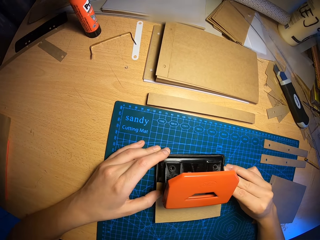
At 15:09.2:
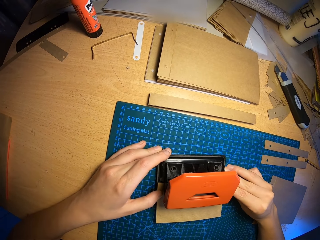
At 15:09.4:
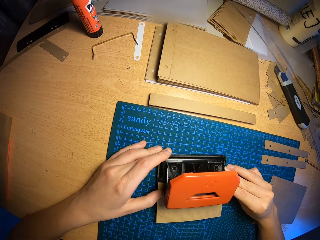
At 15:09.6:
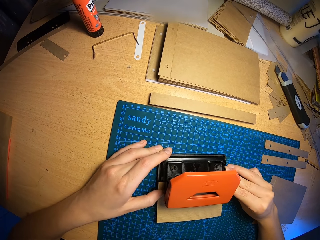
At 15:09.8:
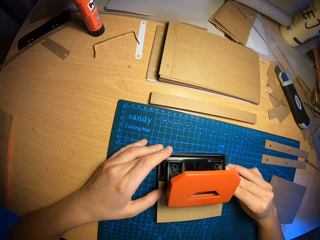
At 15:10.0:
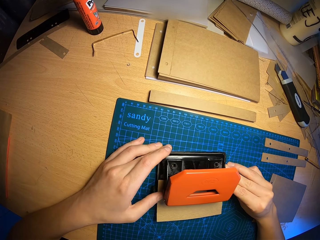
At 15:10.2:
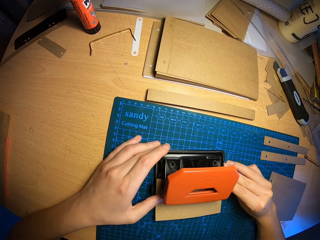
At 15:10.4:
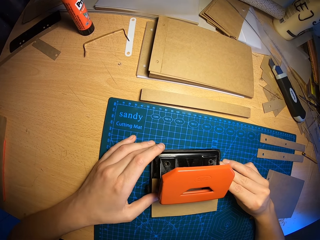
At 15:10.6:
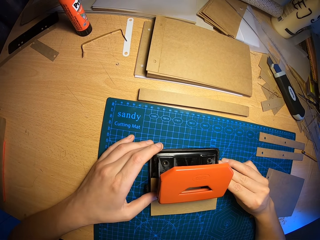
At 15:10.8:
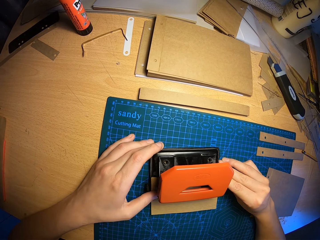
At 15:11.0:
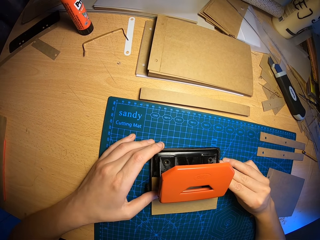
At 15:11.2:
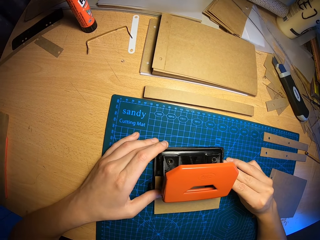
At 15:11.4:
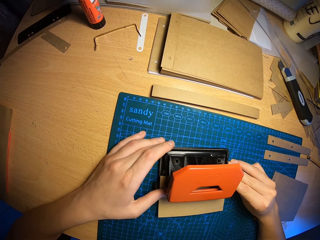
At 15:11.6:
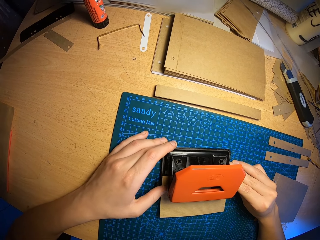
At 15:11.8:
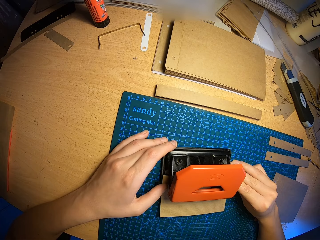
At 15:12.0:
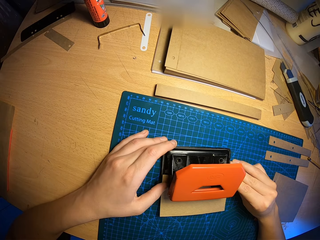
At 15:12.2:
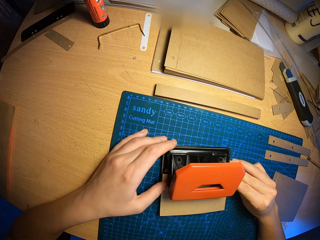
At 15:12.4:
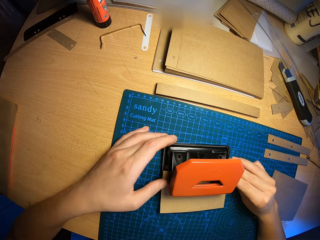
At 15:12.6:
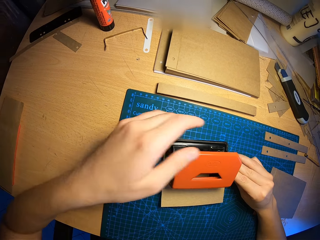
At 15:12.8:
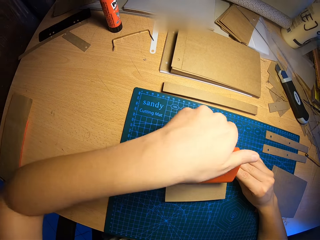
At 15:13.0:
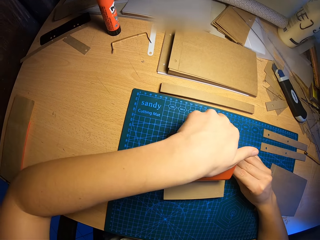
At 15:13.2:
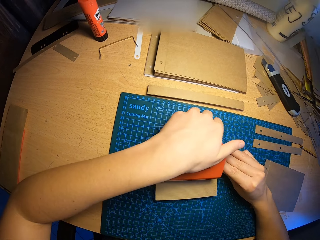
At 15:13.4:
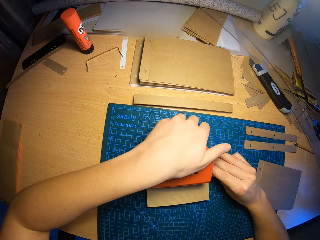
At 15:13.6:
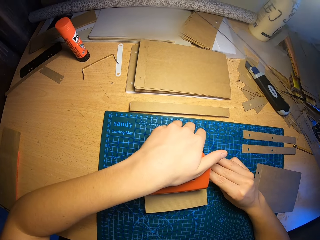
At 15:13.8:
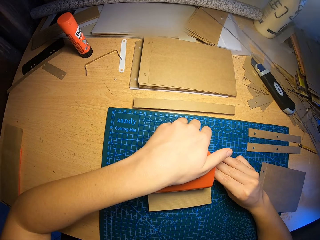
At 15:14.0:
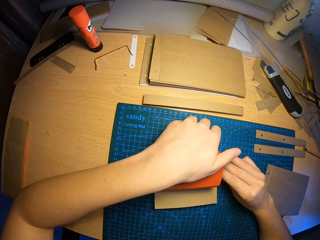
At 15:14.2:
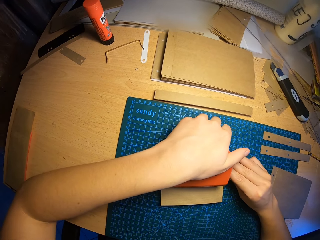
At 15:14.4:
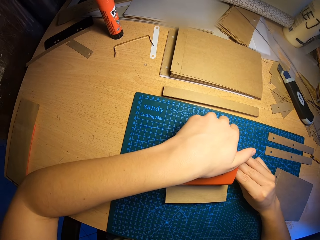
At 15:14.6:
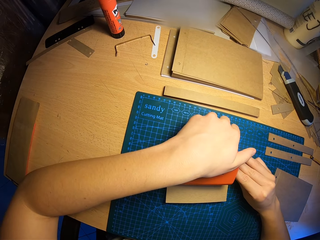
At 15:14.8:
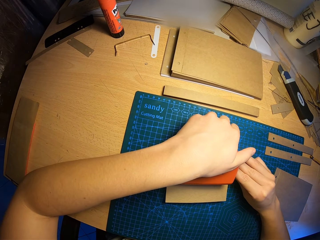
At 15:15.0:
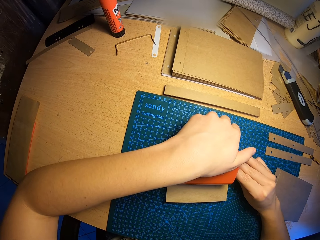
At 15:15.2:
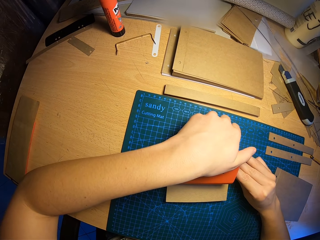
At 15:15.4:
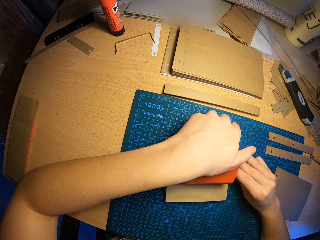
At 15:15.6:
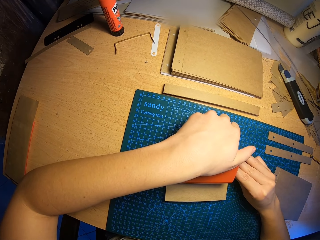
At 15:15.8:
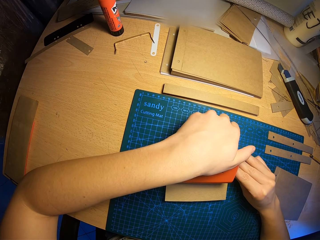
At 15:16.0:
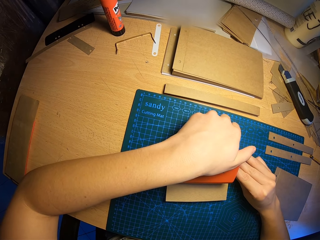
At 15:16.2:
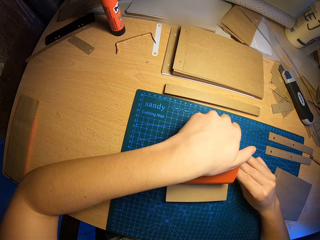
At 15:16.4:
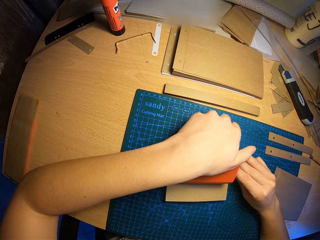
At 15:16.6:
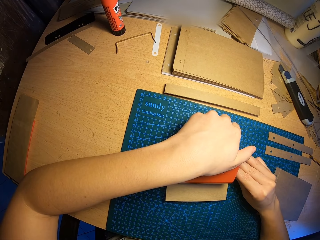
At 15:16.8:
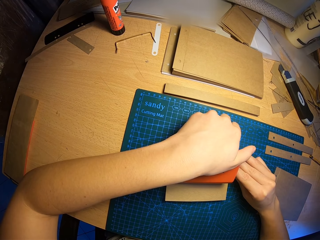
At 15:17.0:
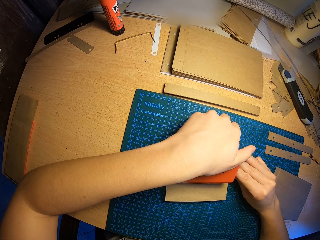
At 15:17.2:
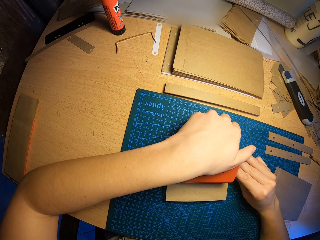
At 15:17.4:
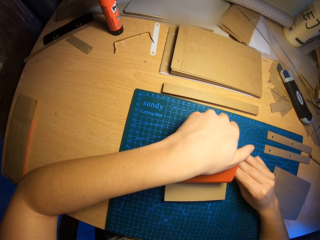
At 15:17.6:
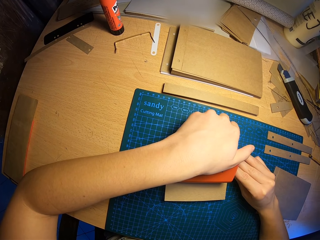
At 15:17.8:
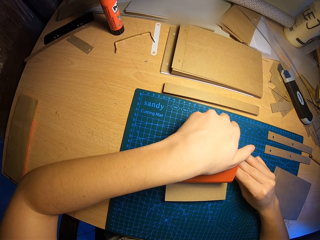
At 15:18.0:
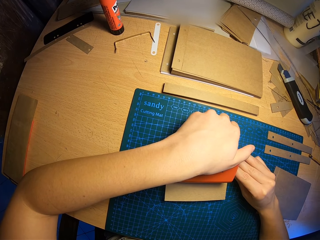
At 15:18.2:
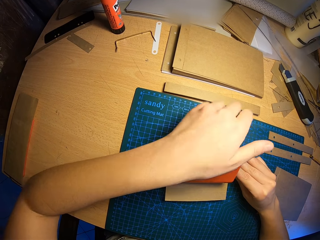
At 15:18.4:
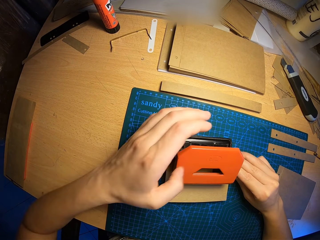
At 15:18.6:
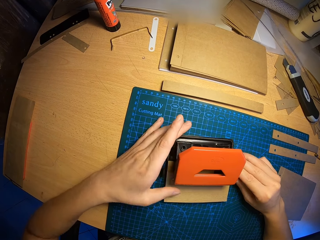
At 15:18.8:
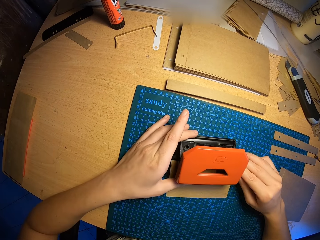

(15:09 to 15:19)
The camera wearer adjusts the card paper on the circle punch. They punch the card paper.

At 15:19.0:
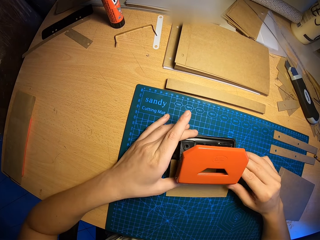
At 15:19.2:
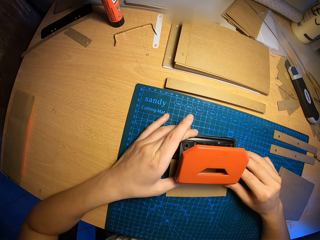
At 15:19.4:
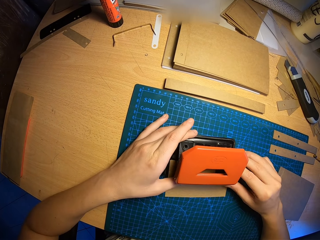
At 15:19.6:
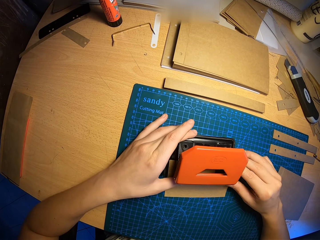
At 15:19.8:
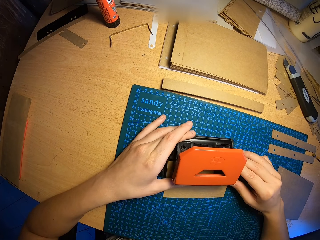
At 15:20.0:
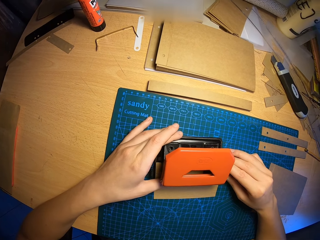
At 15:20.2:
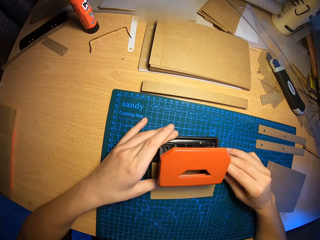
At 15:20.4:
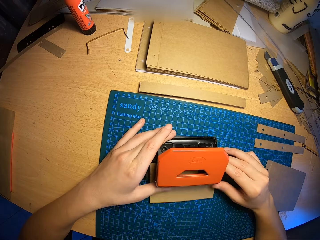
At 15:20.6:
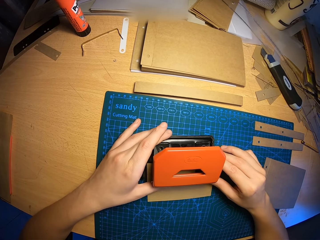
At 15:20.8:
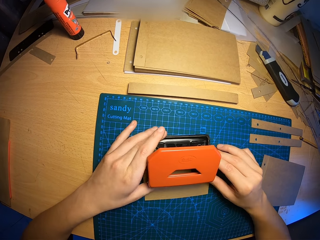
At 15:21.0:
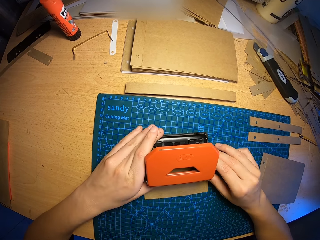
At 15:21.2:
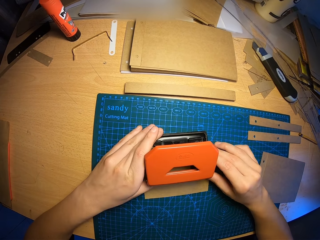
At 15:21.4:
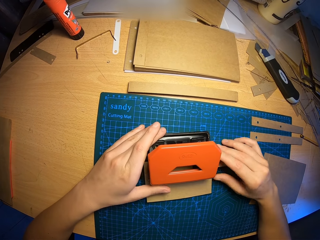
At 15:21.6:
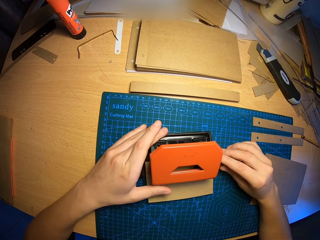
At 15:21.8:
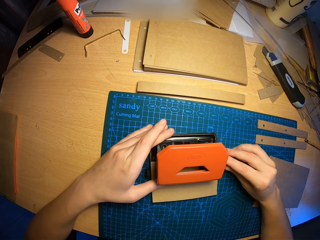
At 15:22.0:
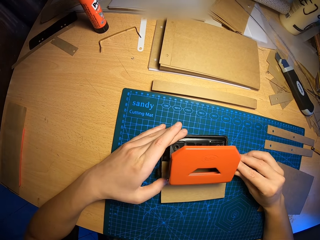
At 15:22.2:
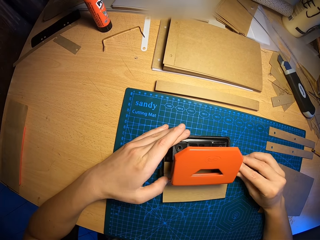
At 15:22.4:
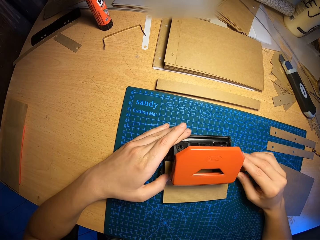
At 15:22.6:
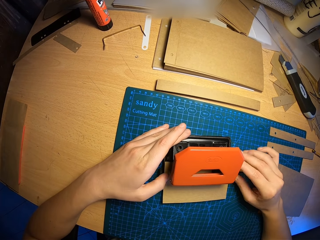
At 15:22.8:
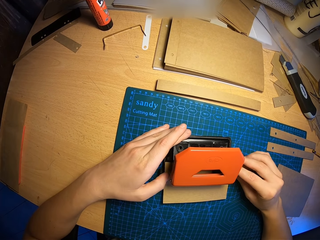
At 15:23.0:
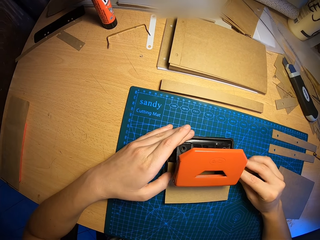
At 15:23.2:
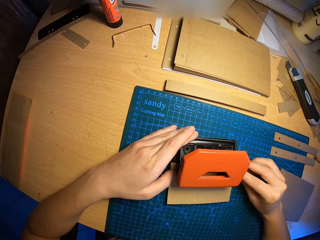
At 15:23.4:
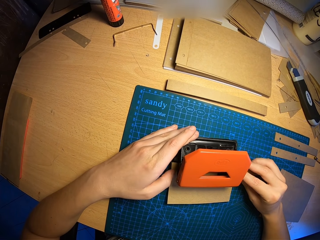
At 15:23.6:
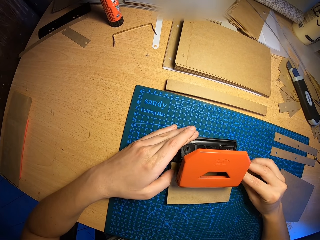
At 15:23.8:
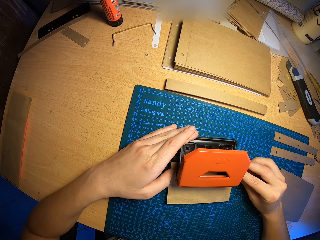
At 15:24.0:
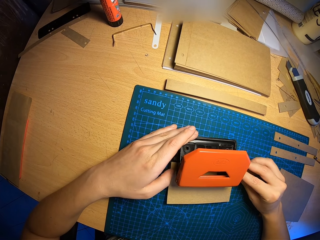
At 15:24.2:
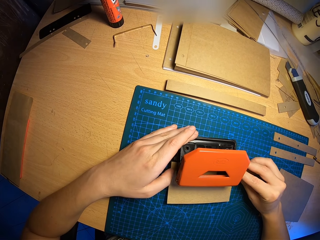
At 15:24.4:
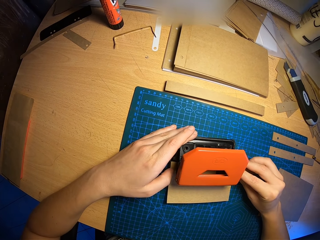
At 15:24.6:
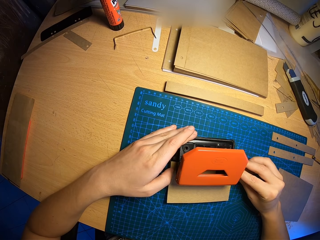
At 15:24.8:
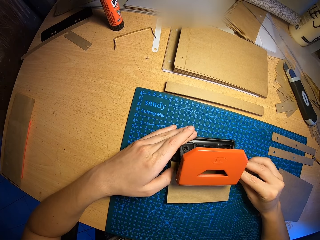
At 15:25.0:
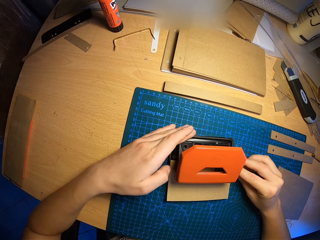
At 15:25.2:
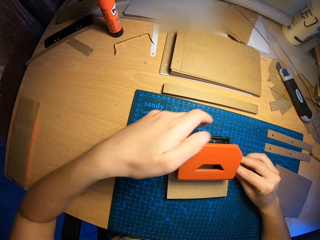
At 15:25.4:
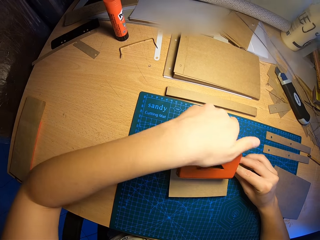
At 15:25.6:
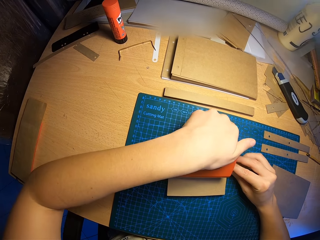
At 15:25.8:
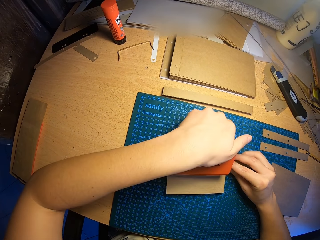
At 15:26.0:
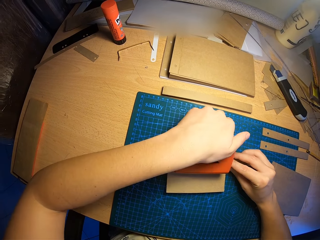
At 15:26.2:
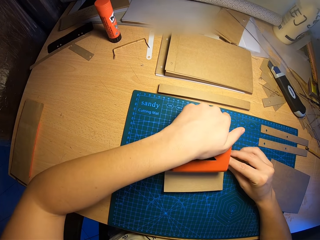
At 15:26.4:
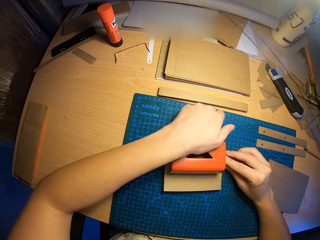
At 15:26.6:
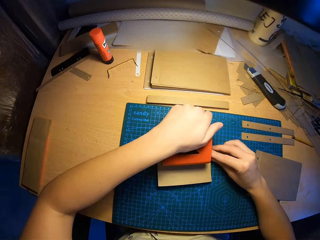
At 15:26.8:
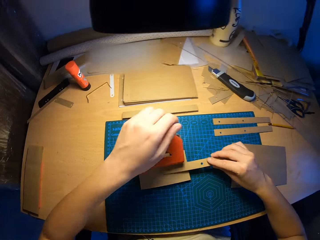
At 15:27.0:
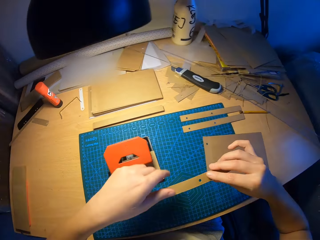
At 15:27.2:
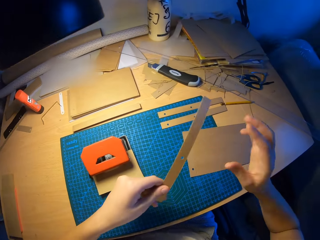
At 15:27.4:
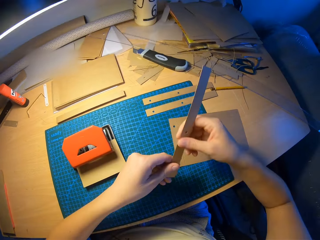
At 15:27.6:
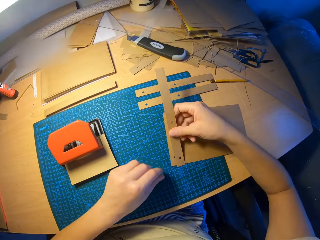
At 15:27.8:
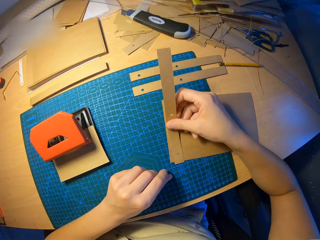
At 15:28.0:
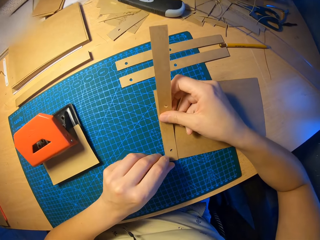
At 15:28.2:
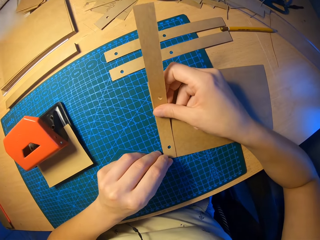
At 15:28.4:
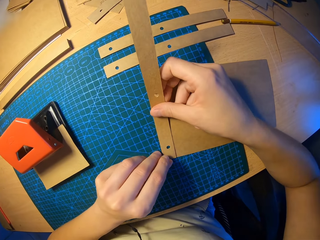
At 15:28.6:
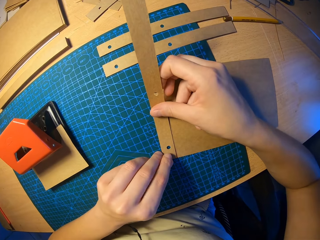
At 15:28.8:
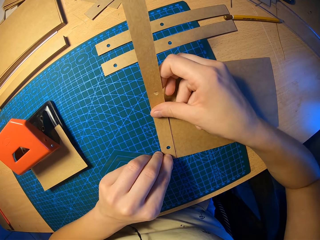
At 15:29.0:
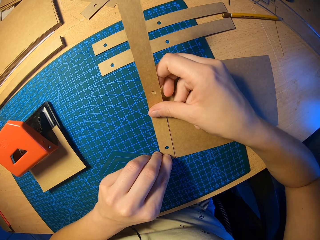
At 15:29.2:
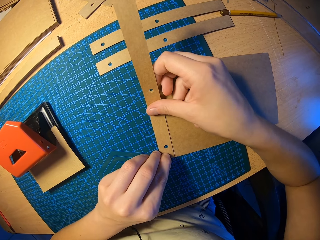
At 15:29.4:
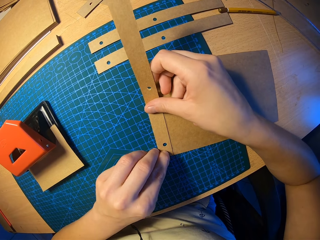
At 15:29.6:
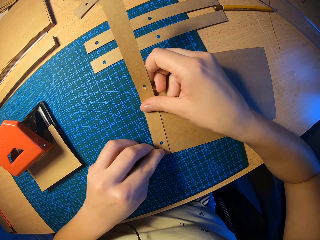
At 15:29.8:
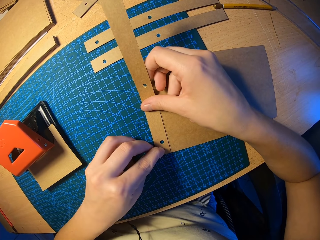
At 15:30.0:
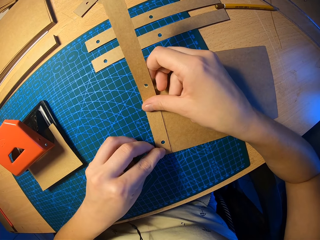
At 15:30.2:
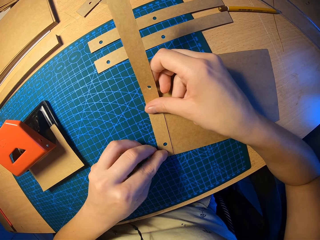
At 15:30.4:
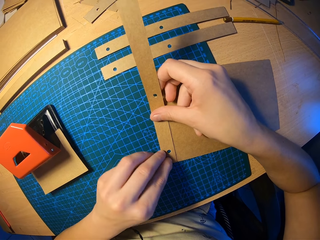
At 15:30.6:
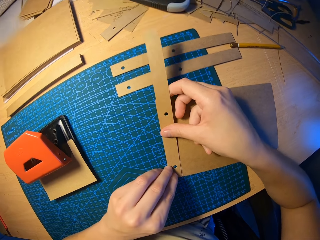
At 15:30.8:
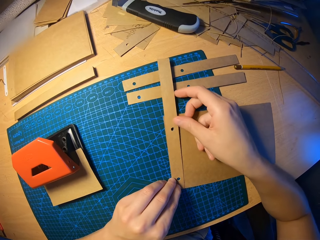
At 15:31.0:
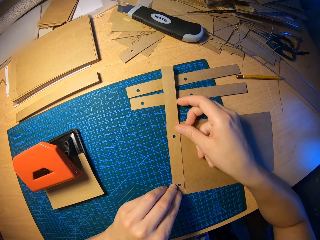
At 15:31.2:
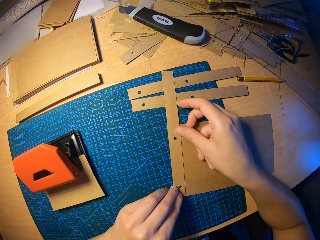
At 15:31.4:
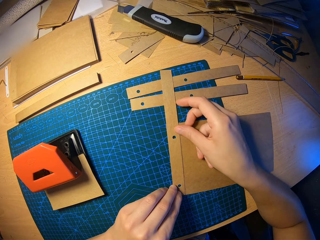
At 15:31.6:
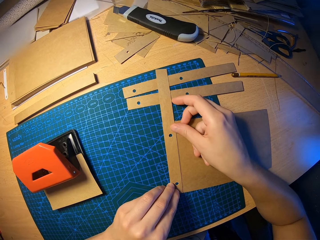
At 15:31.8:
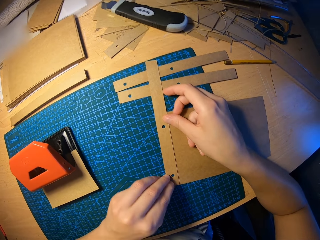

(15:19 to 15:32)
The camera wearer adjusts the card paper on the circle punch. He presses the hole puncher with his left hand. He punches the card paper. He takes out the punched cut piece of craft paper with his right hand. He places both craft papers together on the table with both hands.
